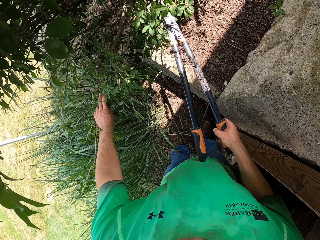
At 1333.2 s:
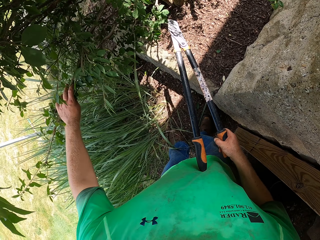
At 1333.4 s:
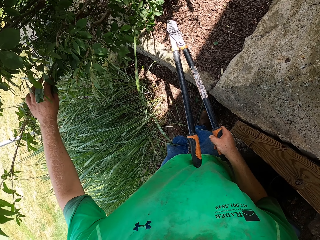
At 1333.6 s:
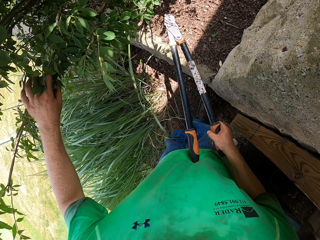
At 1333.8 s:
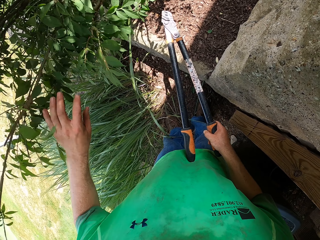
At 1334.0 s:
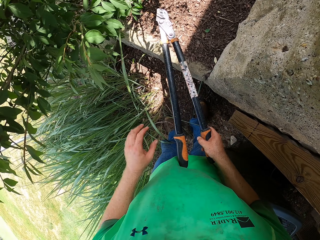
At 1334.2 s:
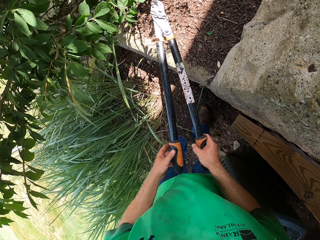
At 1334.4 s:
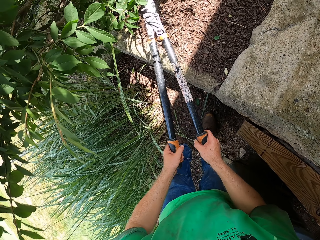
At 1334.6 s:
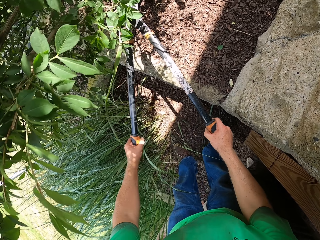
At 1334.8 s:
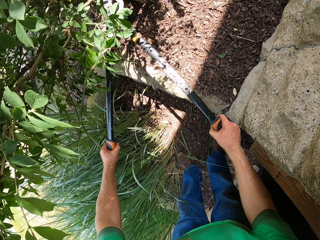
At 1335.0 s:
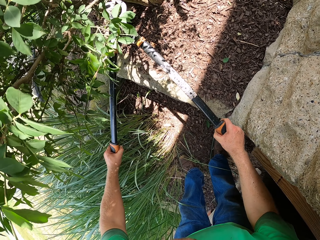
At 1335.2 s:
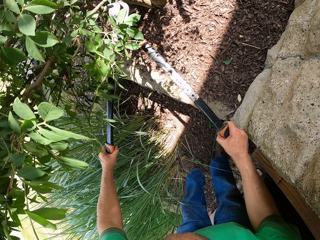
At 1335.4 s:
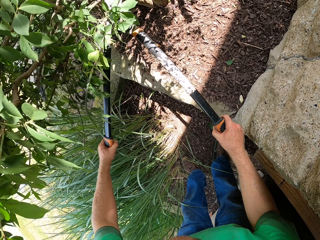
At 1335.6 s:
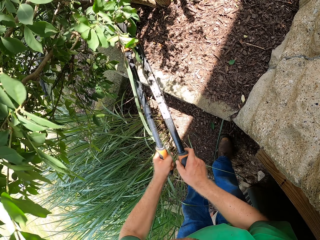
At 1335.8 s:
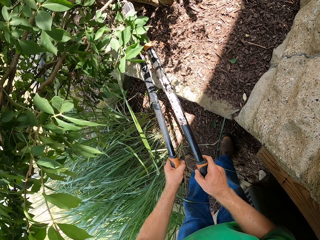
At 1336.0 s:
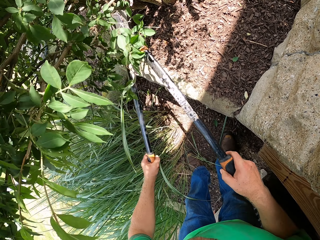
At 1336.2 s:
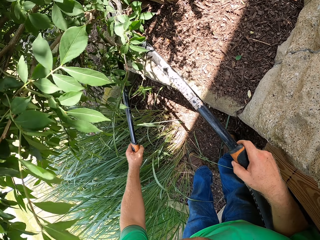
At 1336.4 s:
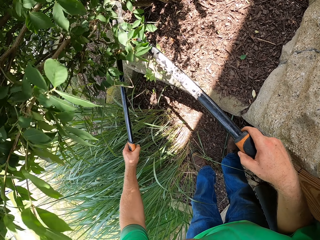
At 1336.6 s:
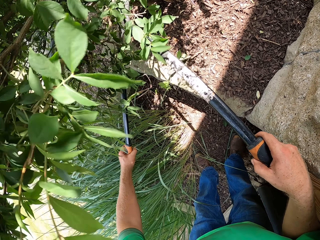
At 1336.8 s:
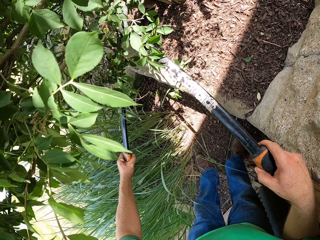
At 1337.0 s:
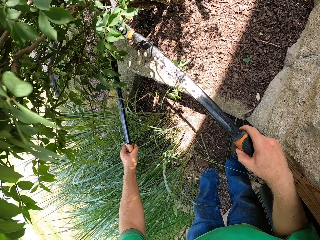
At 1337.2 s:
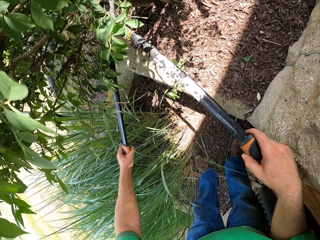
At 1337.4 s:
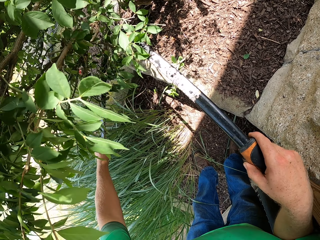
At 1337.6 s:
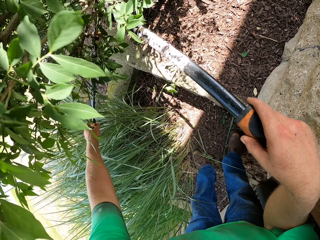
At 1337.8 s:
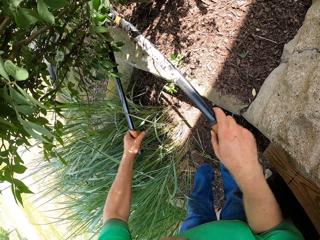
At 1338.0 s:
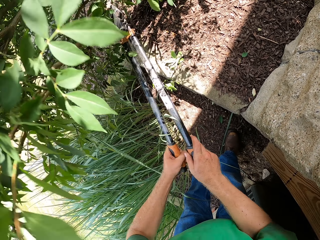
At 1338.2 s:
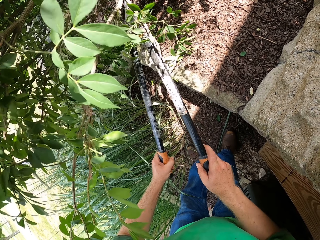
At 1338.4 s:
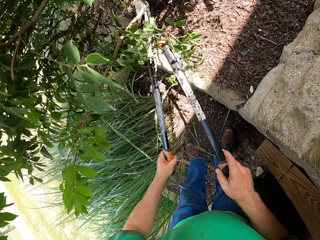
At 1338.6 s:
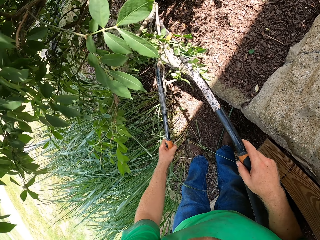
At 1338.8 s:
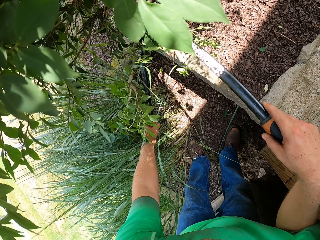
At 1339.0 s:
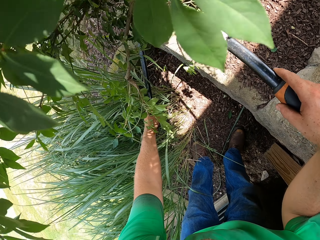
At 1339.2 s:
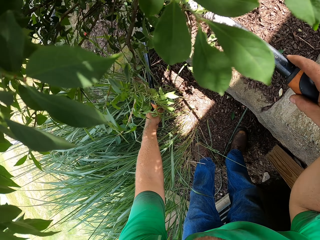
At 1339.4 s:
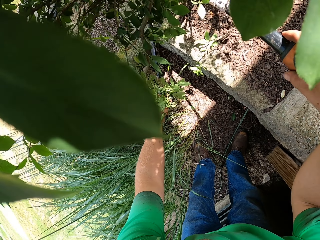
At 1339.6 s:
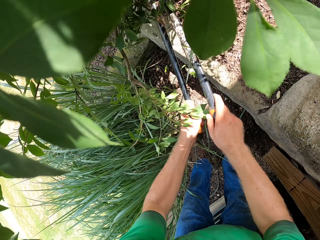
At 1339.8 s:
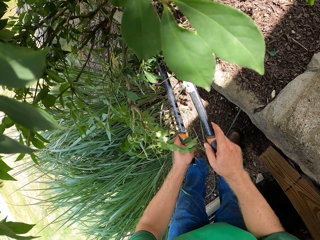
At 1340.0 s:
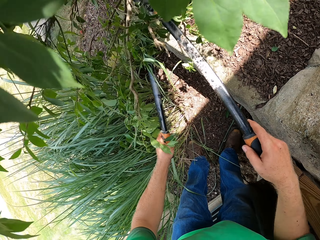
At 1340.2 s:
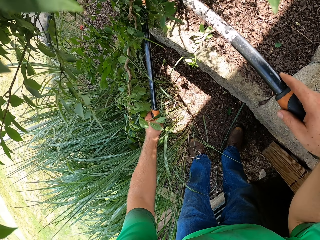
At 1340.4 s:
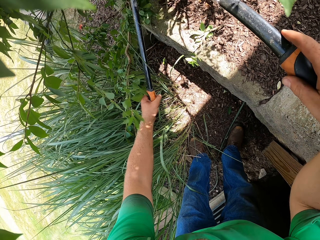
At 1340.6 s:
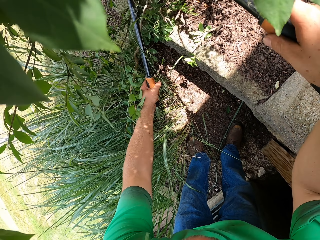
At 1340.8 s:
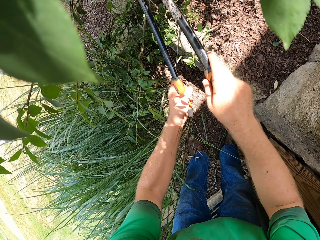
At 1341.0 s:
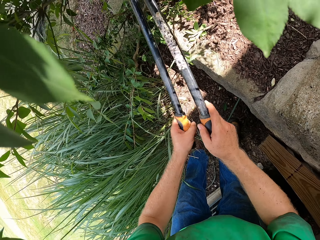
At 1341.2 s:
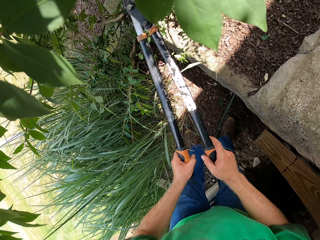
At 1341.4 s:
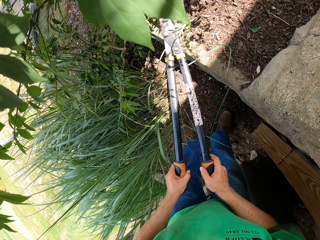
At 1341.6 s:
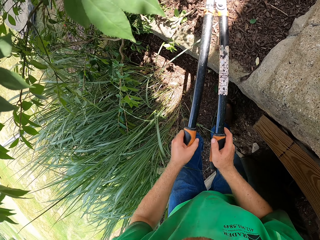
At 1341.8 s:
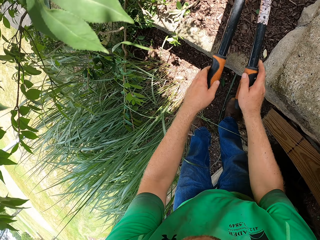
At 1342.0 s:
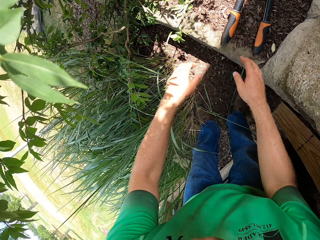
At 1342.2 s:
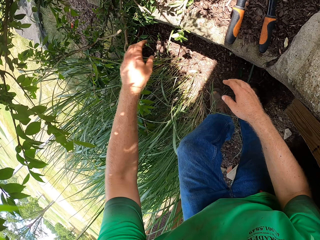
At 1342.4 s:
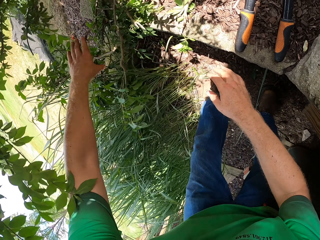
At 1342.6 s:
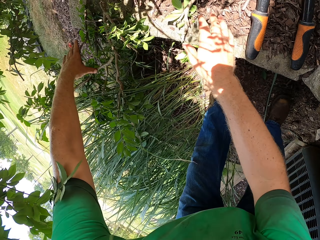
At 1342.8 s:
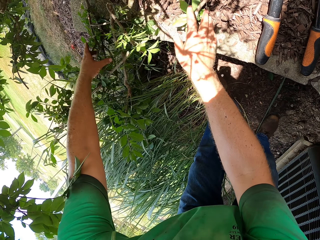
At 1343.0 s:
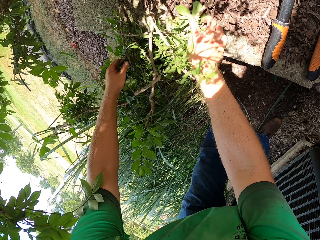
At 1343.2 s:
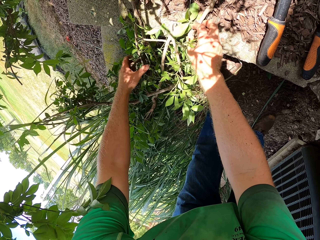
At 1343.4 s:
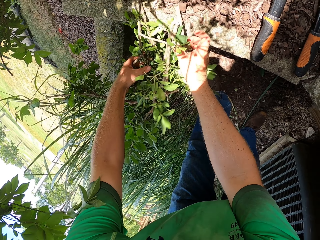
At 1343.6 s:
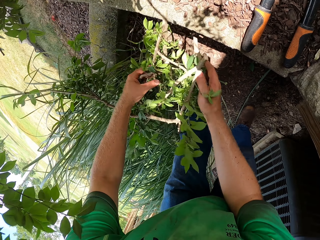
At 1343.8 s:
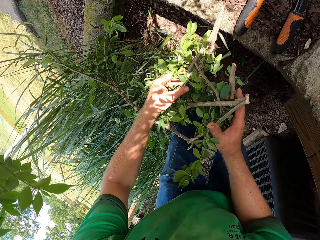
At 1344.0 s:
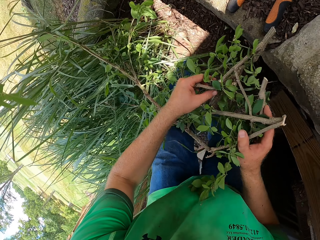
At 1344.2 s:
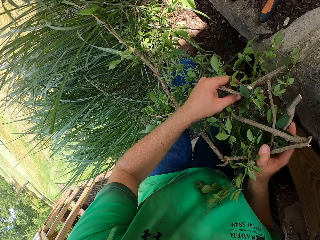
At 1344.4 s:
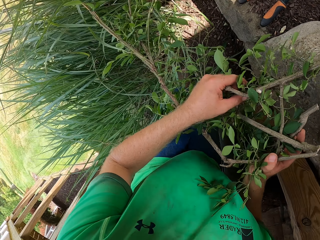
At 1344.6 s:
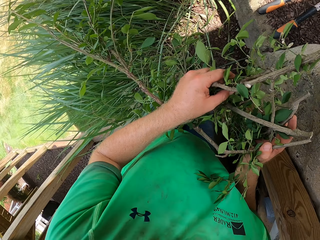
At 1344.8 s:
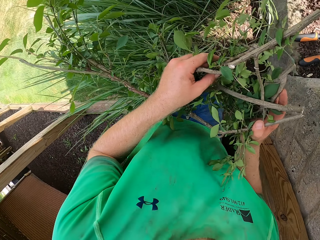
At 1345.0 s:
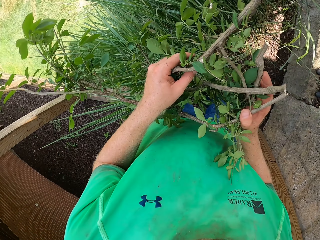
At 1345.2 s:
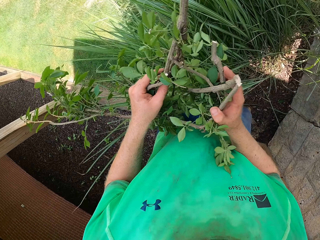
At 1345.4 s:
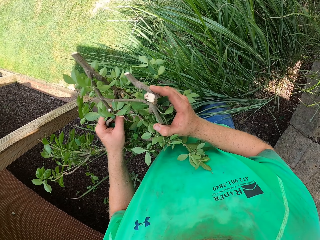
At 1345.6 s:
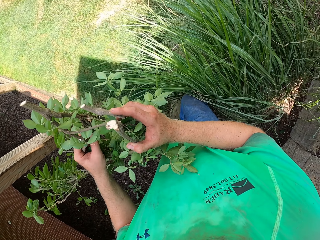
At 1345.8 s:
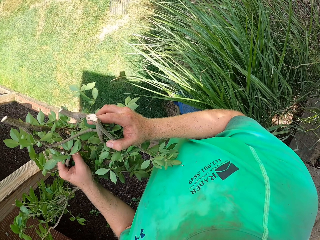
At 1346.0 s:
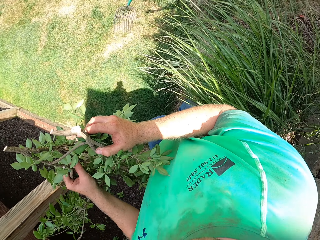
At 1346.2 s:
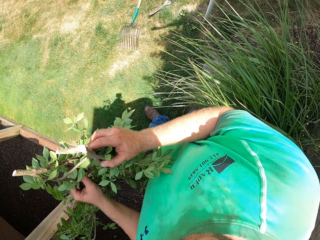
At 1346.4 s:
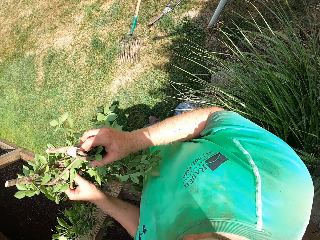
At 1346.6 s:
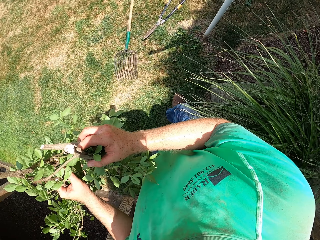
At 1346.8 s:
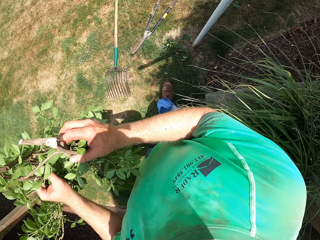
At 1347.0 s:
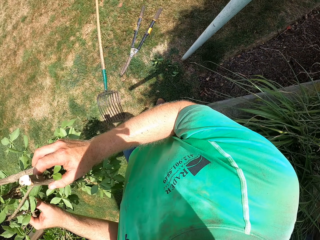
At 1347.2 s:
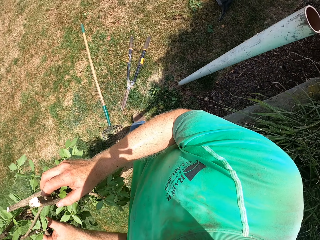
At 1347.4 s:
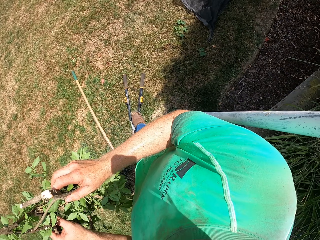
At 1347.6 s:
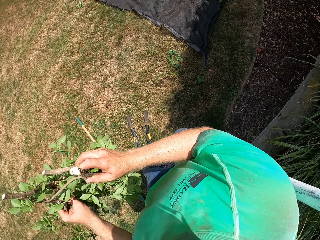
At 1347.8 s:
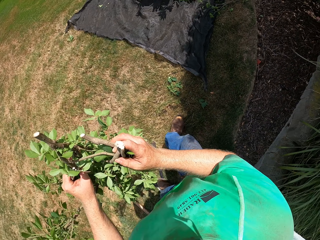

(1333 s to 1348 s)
The camera wearer cuts branches. He drops the lopper on the ground with both hands. He picks the branch of the tree from the ground with his left hand. He walks.

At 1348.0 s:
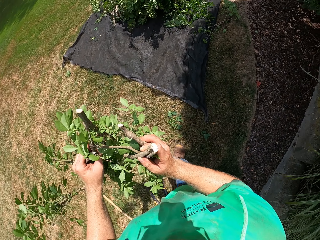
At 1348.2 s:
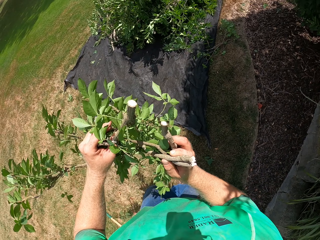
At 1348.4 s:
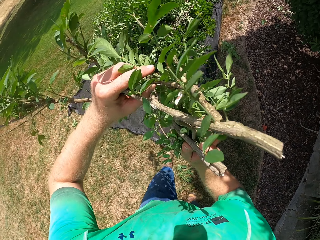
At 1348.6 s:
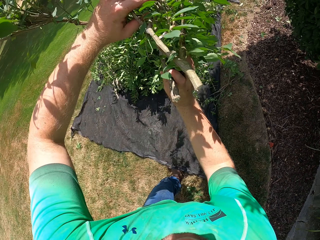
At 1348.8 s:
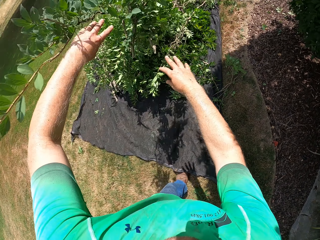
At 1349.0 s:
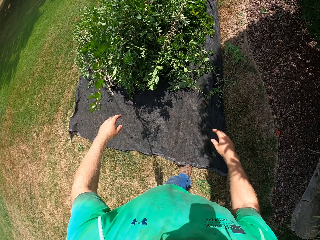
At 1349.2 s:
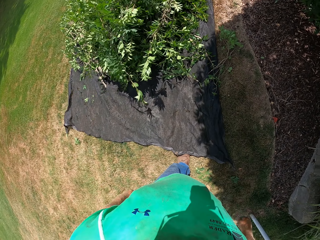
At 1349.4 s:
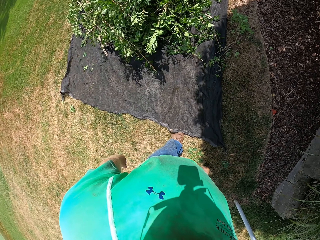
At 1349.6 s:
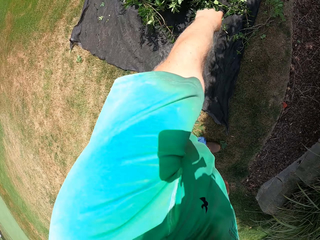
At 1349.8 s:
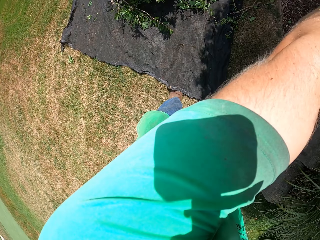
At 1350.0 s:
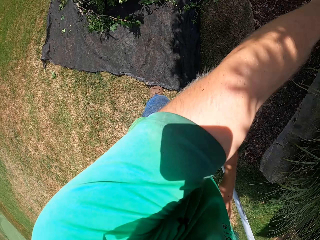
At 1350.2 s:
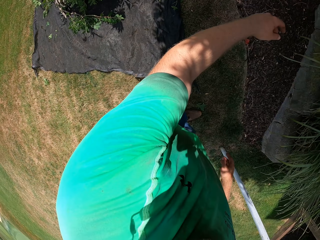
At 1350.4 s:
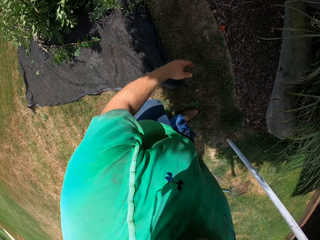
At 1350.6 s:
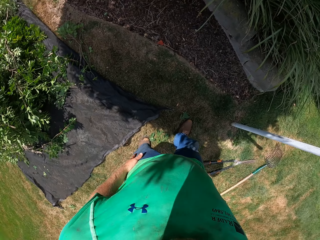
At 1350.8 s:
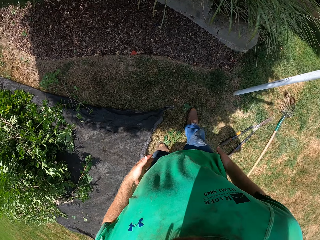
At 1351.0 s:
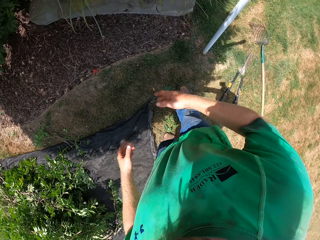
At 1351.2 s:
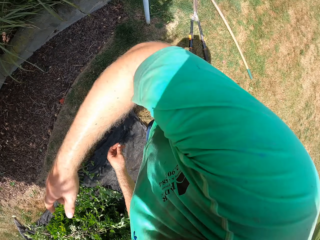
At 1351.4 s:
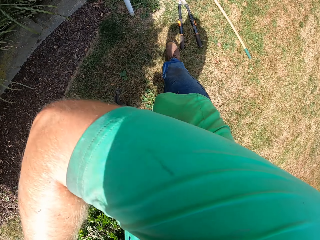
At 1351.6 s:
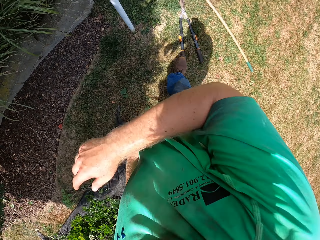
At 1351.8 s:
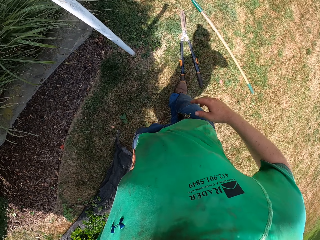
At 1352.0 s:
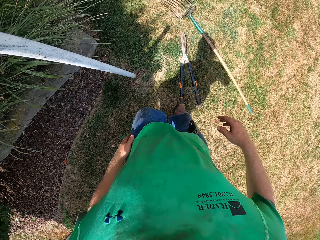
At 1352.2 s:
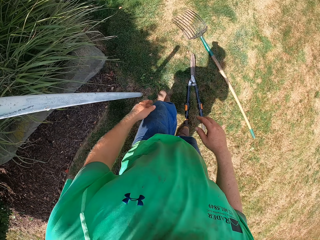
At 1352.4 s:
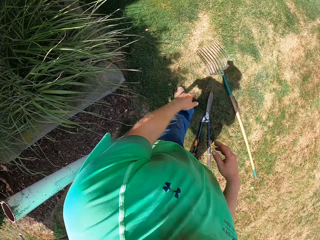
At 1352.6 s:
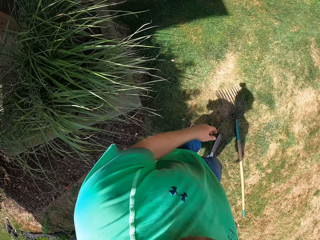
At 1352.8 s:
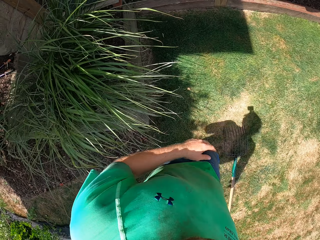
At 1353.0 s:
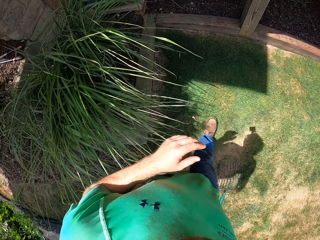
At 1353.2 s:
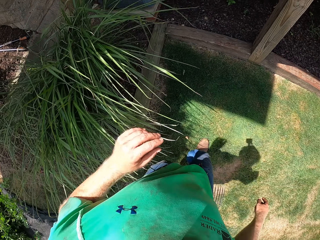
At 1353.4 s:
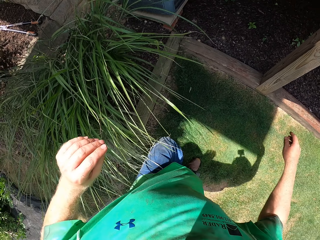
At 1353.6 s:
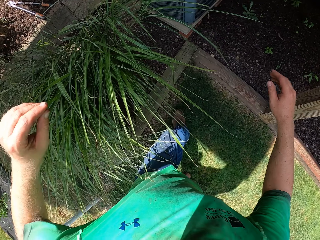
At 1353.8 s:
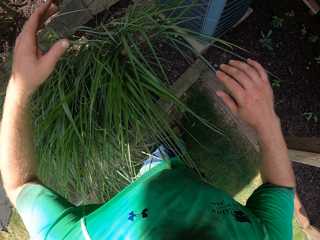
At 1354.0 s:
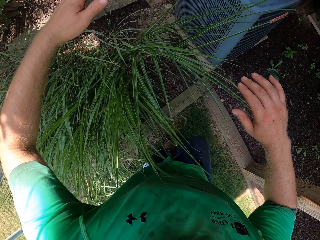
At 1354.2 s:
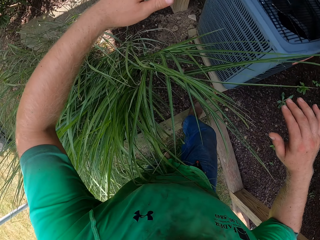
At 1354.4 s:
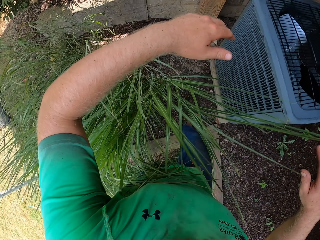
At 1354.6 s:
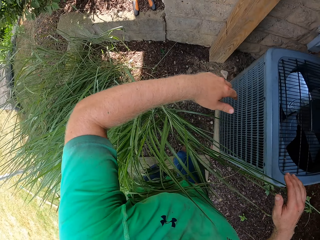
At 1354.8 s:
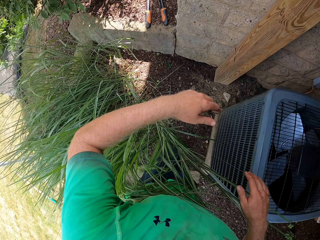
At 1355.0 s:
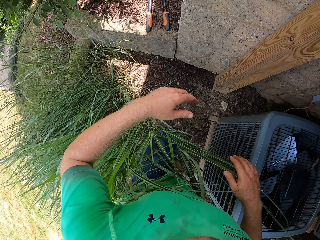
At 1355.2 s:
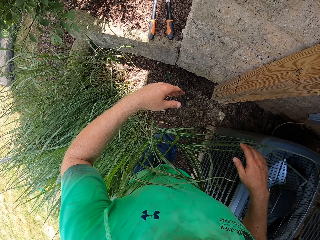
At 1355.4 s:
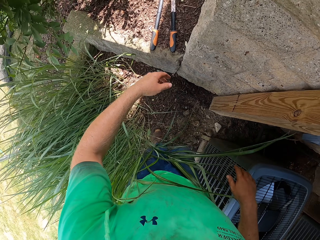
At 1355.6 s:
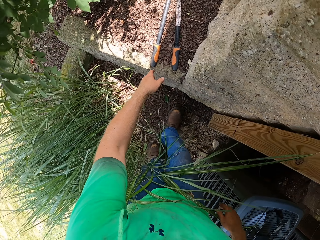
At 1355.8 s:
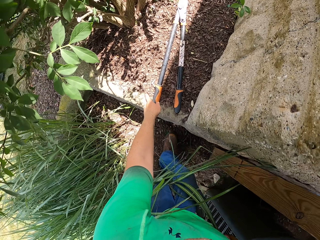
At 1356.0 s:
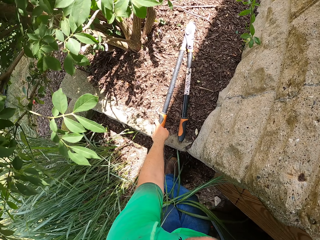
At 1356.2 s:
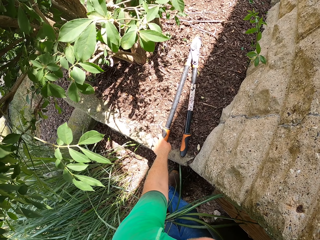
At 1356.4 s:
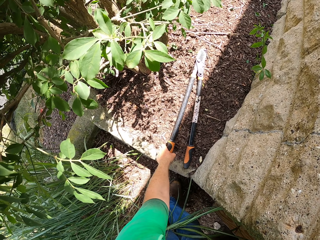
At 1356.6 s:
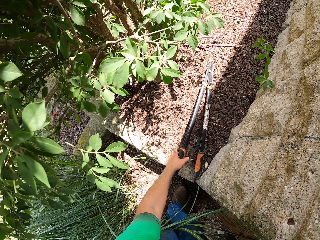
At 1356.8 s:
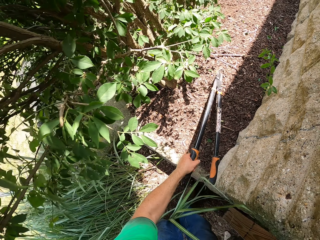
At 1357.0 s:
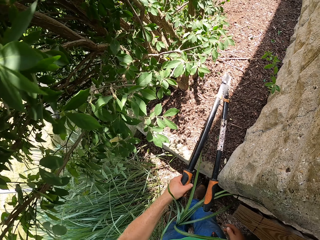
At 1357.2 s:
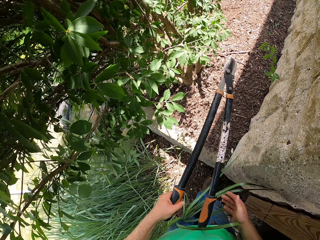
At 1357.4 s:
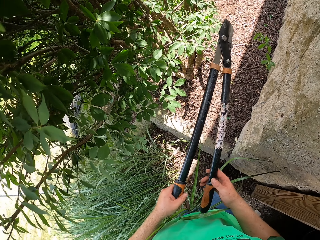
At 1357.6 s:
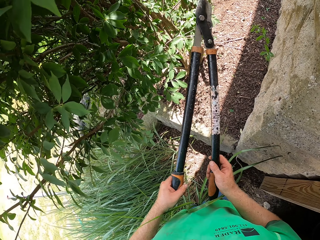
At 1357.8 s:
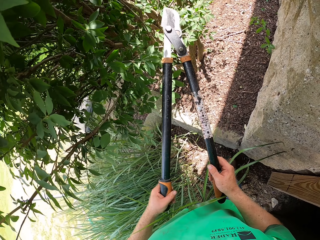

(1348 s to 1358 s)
The camera wearer throws the branch of the tree on the tarpaulin on the ground with both hands. He walks. He picks the pair of shears from the ground with his left hand.
